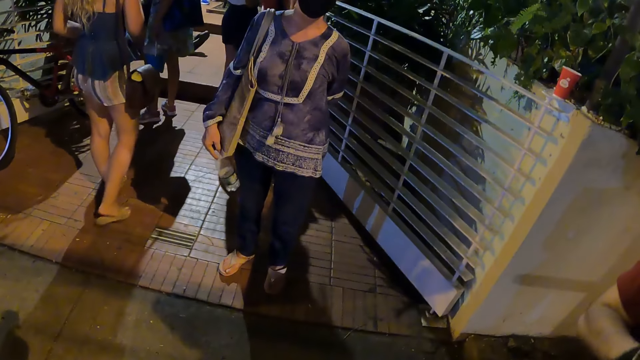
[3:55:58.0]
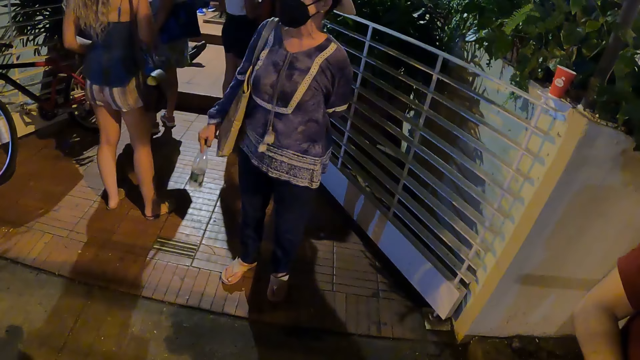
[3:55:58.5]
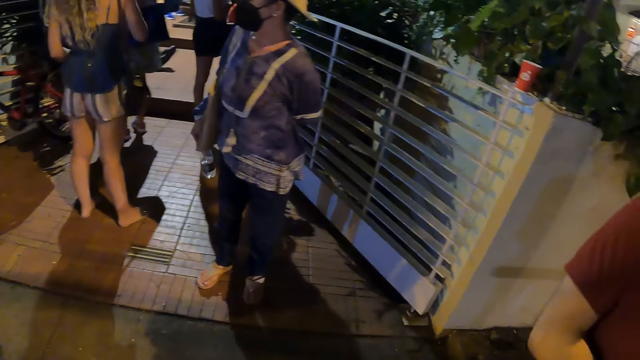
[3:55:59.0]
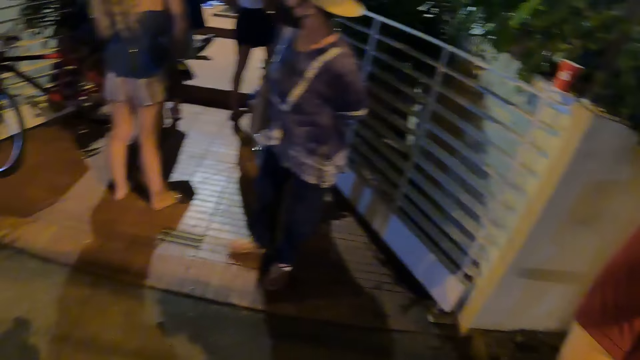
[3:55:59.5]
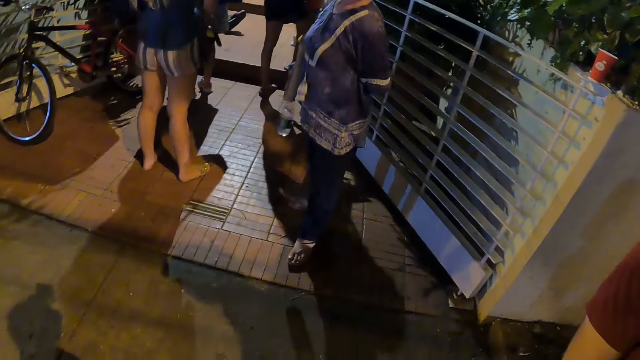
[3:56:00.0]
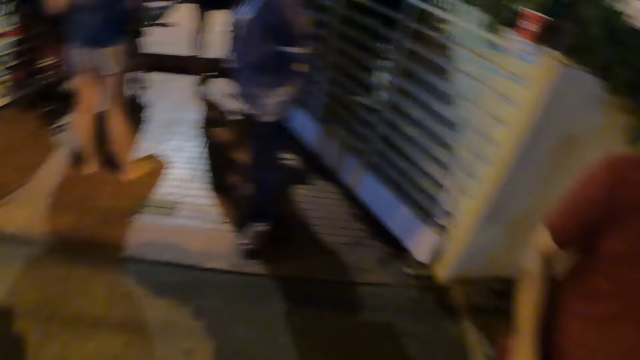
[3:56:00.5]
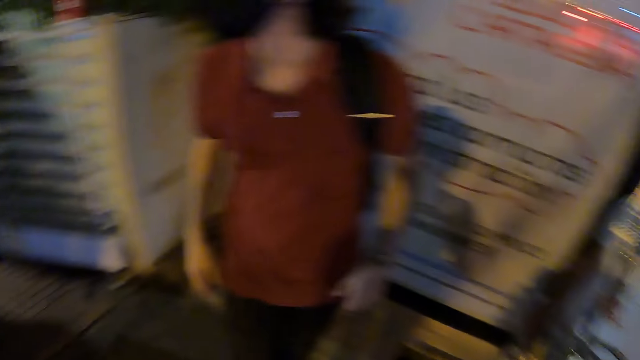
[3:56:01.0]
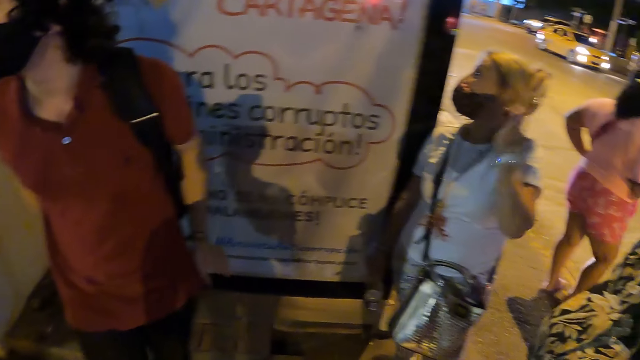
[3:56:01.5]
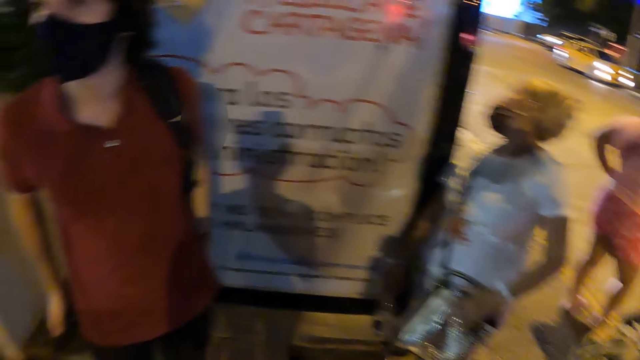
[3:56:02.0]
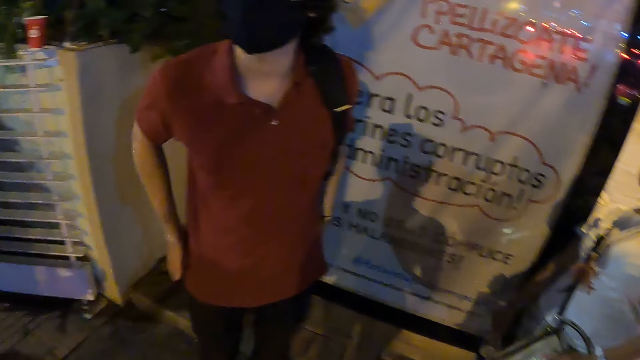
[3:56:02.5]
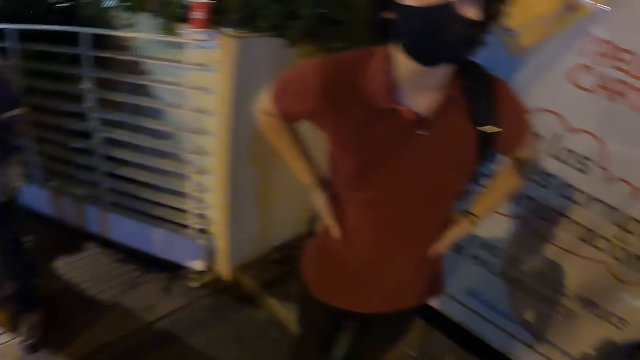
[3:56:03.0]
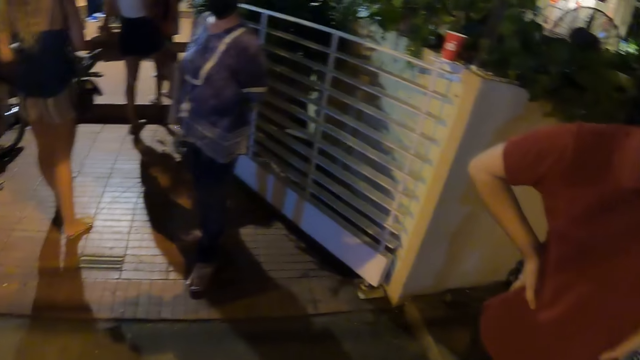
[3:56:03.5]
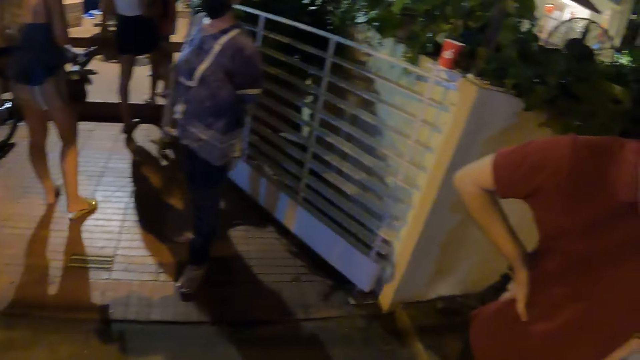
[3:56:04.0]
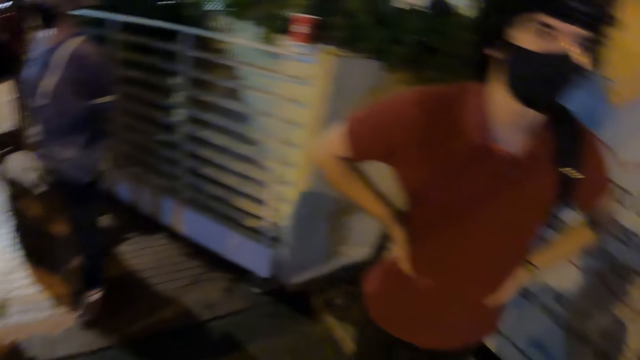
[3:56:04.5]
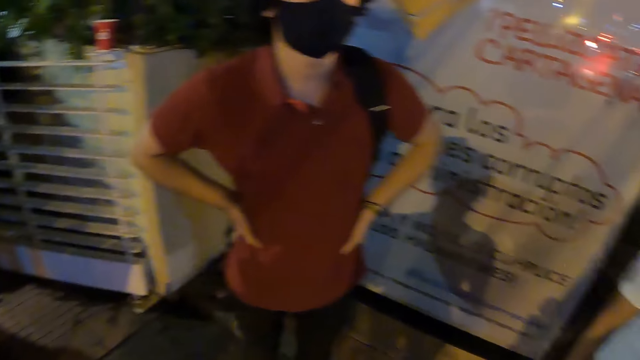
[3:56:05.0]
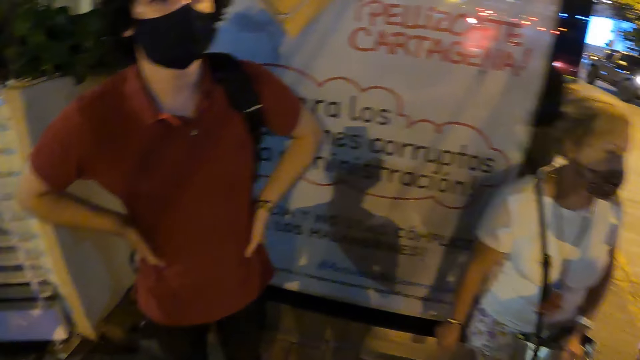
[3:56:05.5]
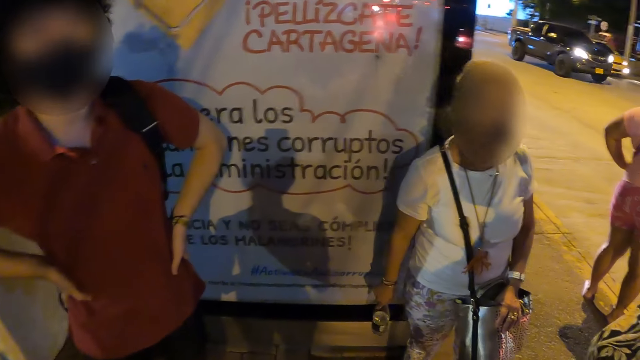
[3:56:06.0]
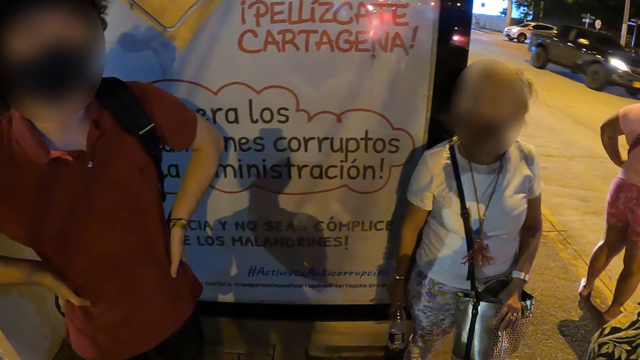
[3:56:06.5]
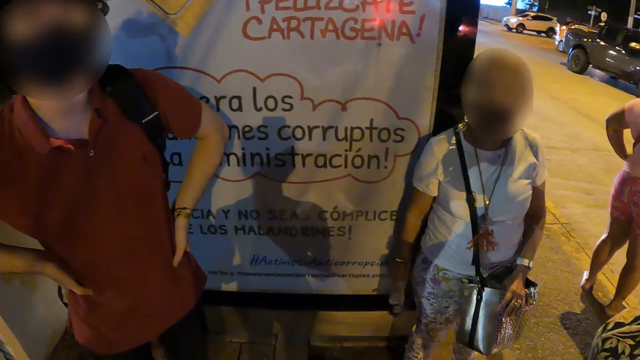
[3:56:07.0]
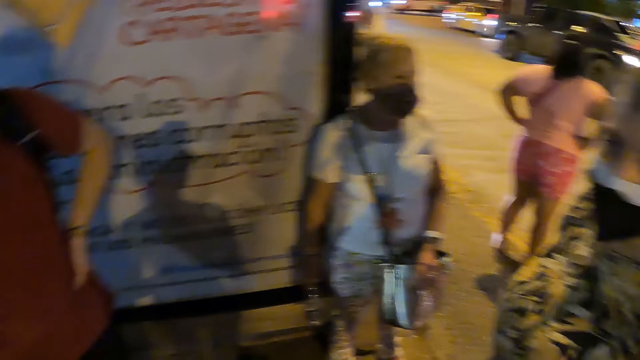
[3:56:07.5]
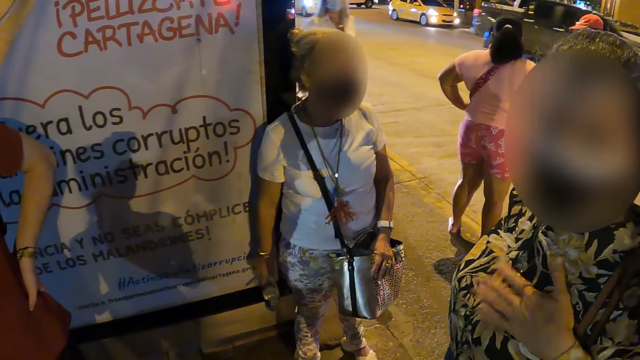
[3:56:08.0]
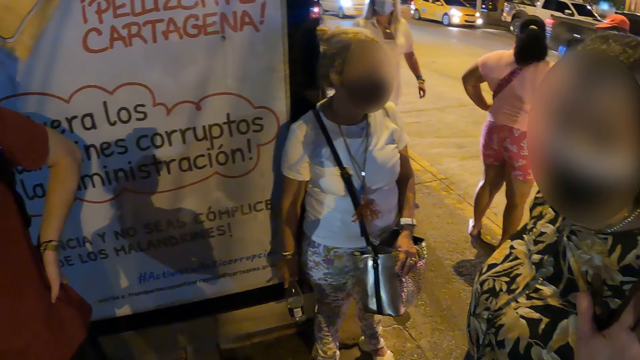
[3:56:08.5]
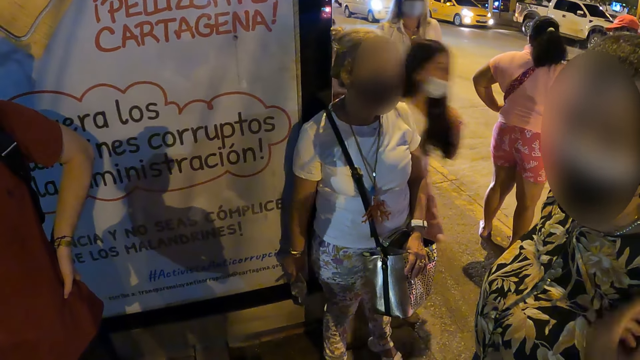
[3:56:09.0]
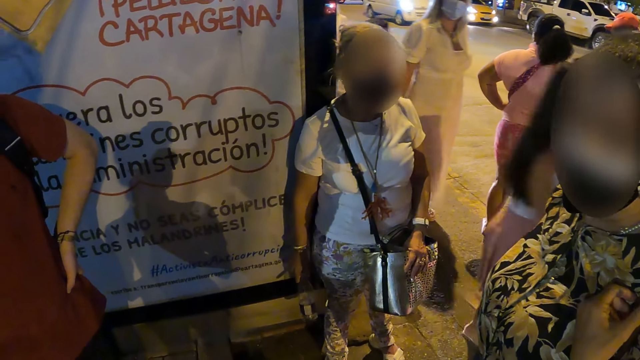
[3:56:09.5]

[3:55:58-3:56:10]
The camera wearer stares around. A person grabs the waist with both hands. The camera wearer looks at a person. A lady stares at the camera wearer.

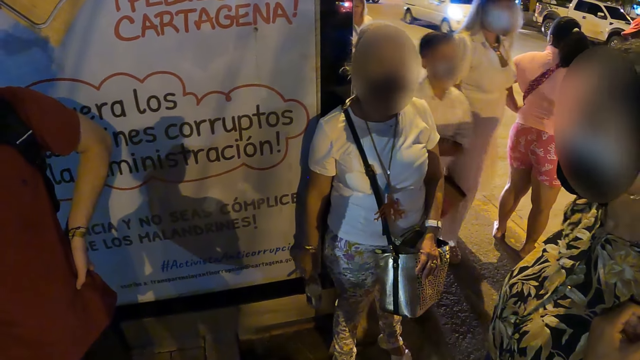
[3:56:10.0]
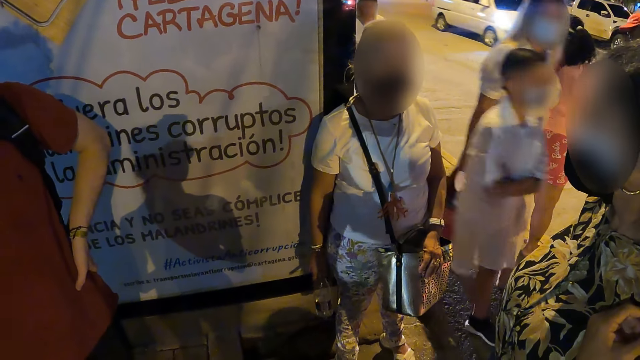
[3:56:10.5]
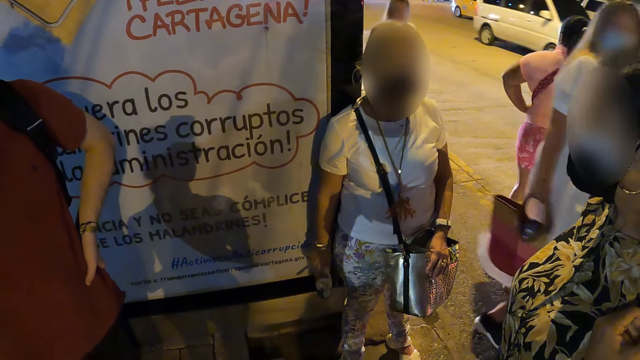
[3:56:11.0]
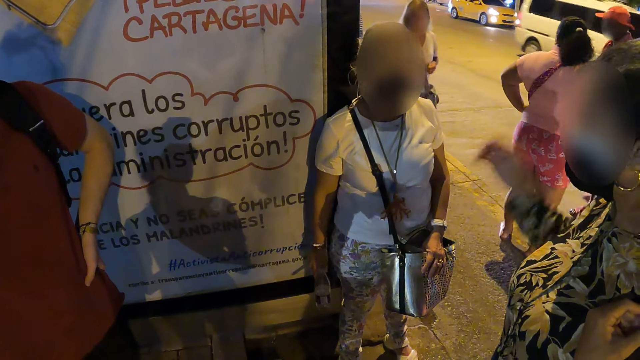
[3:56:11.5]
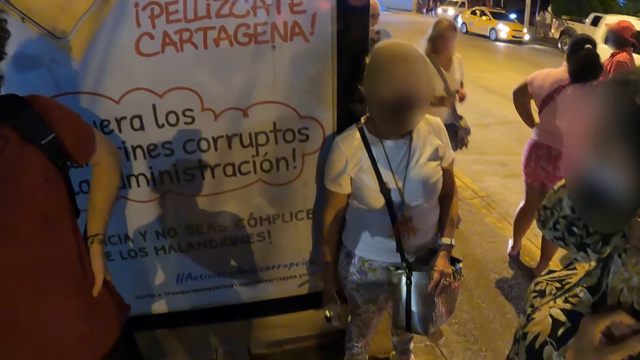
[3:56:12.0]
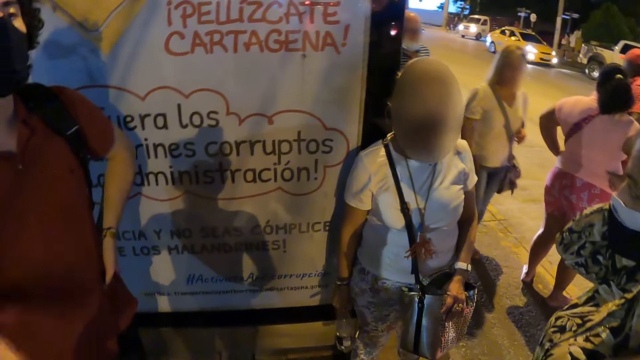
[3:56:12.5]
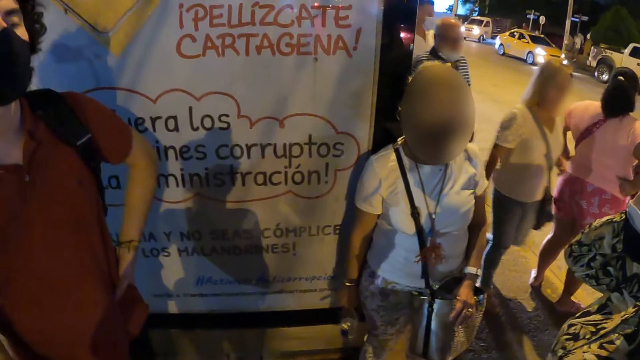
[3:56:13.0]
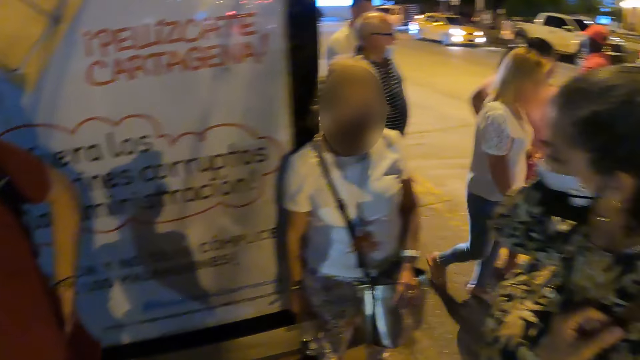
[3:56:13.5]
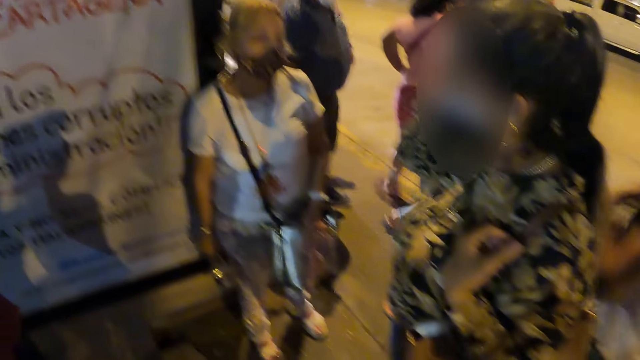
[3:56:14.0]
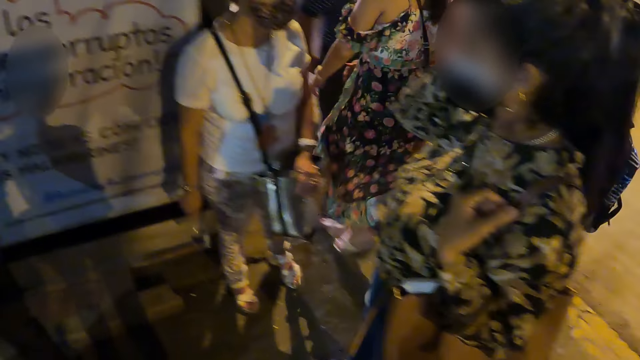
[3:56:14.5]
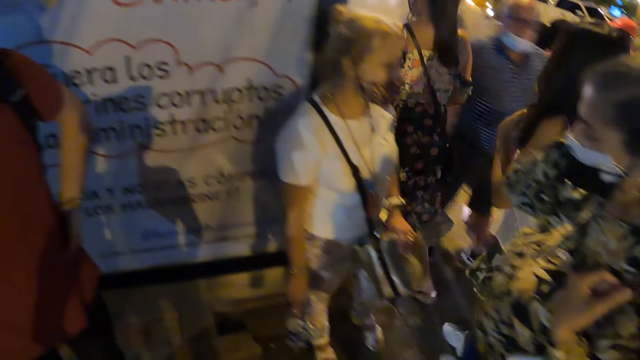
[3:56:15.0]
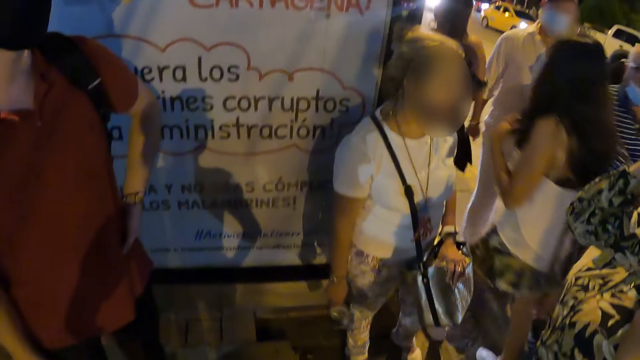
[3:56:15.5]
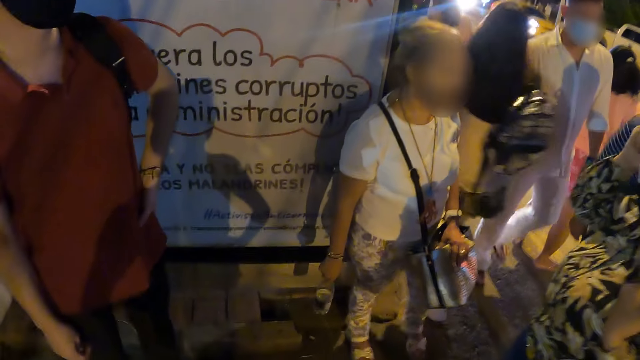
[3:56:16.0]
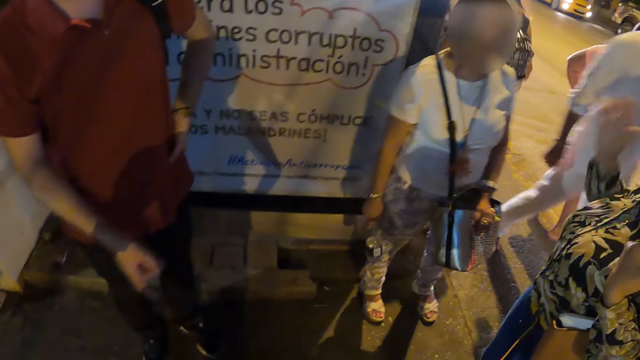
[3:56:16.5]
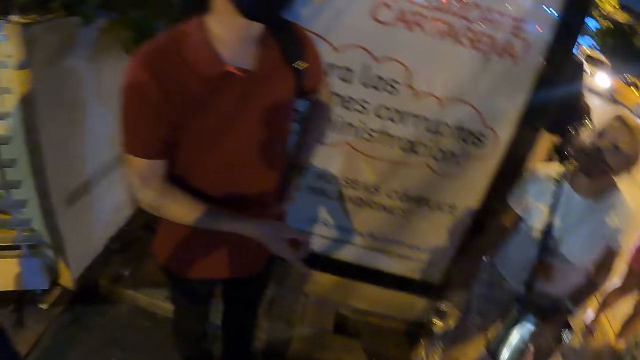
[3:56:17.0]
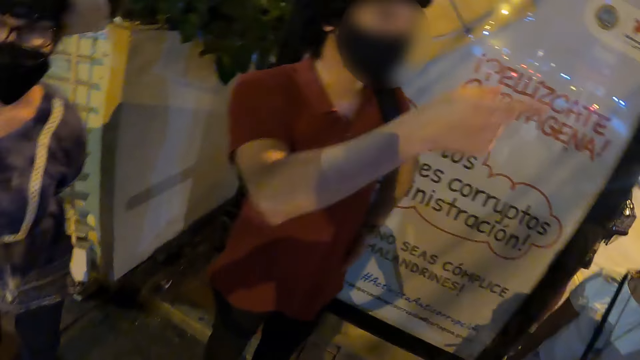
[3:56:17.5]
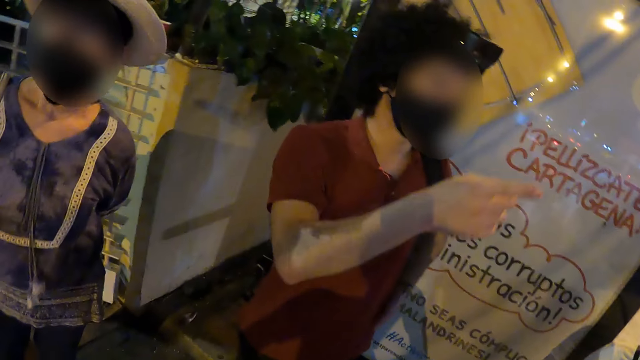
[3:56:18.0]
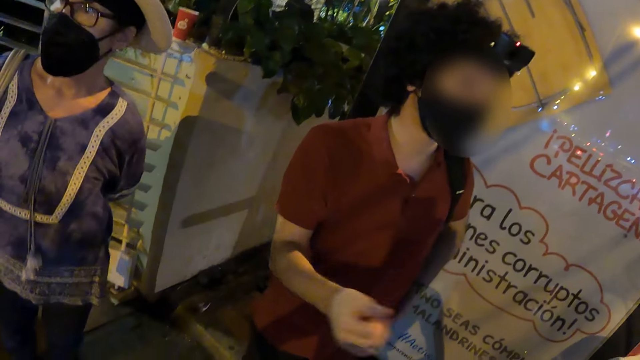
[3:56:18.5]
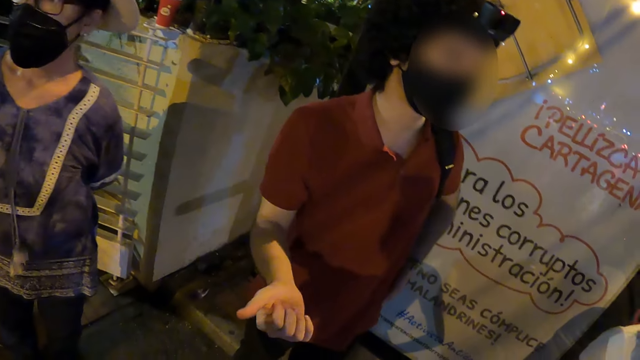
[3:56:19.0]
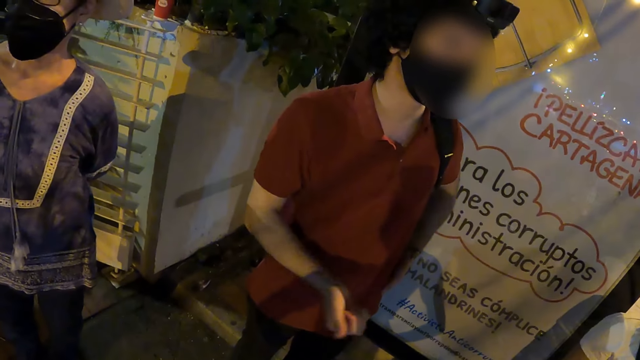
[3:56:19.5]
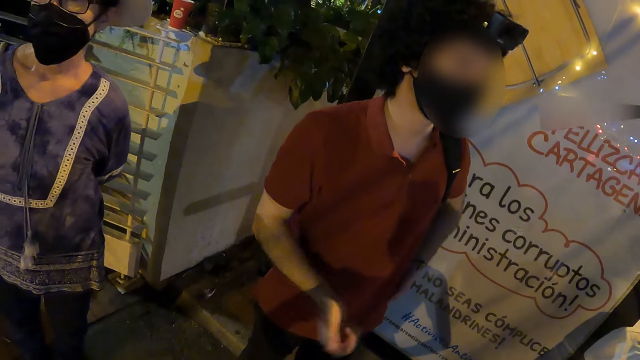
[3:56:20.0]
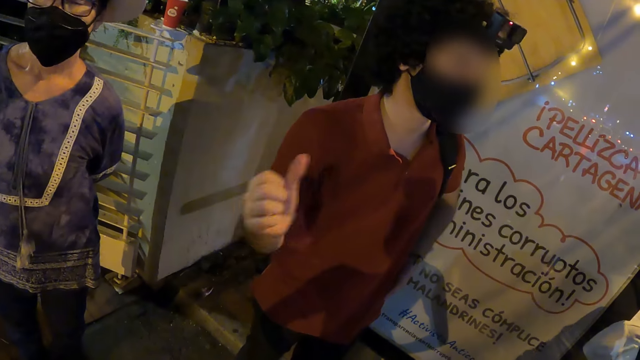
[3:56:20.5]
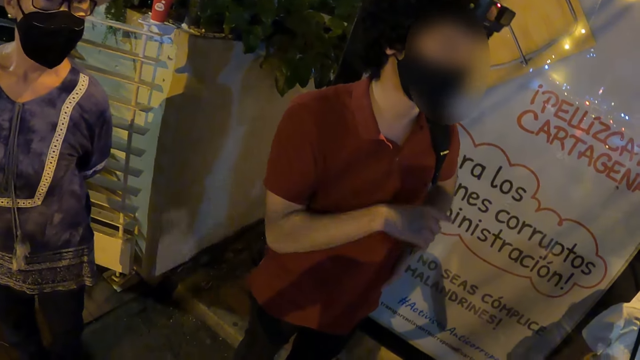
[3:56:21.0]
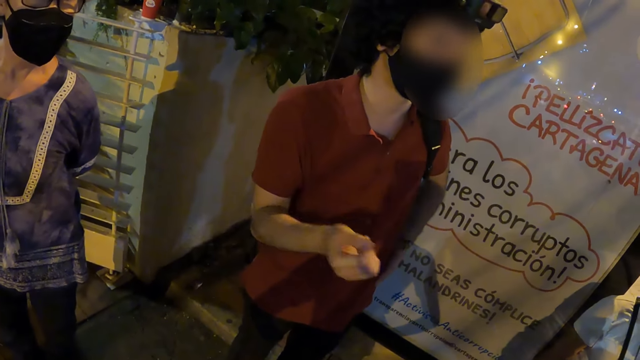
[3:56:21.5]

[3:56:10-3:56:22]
A lady stares at another lady. The first lady scratches the neck with the right hand. The camera wearer looks at a person. A person points a right hand finger around. The person stares at the camera wearer and waves the right hand.
